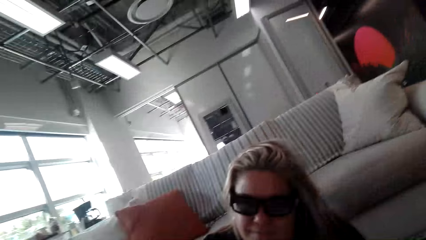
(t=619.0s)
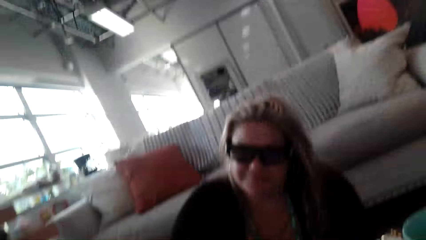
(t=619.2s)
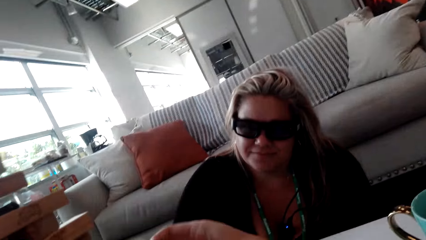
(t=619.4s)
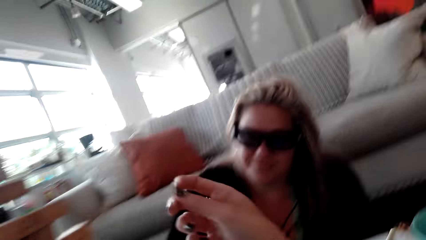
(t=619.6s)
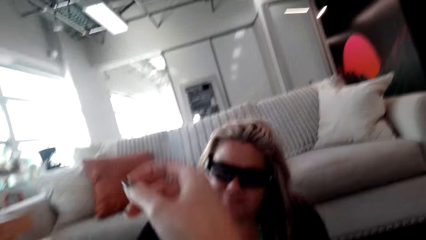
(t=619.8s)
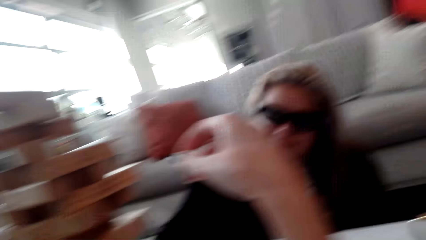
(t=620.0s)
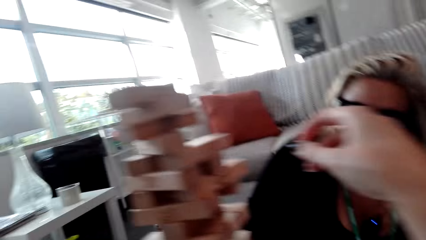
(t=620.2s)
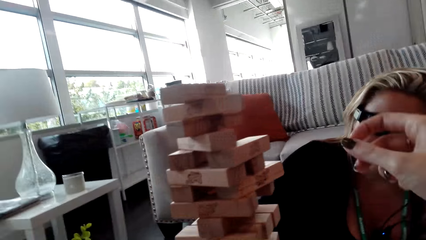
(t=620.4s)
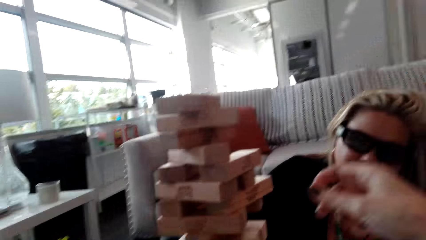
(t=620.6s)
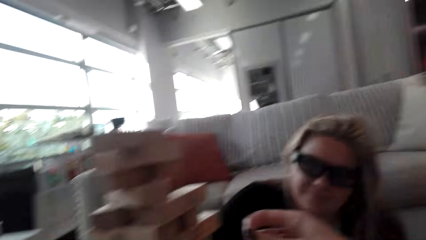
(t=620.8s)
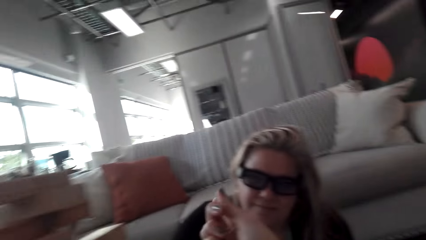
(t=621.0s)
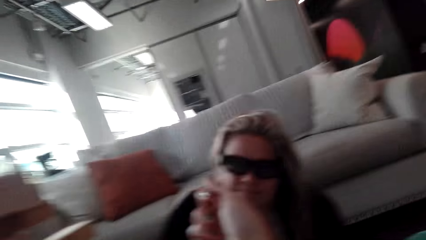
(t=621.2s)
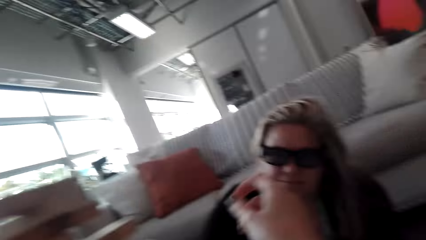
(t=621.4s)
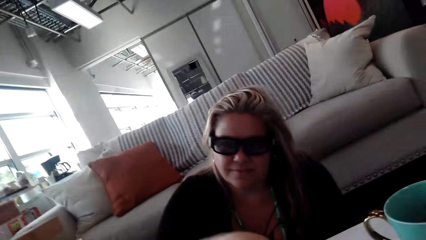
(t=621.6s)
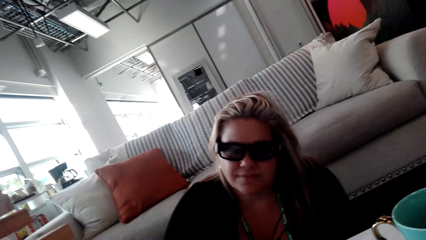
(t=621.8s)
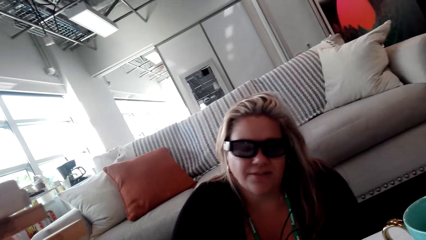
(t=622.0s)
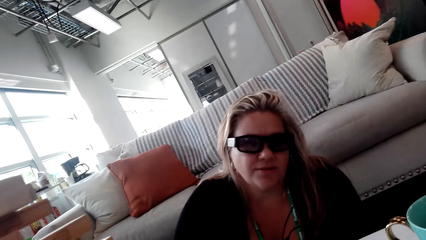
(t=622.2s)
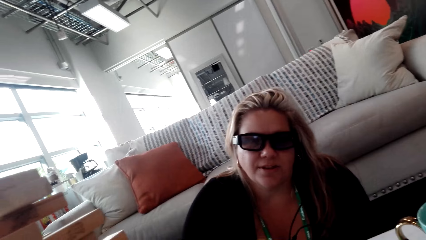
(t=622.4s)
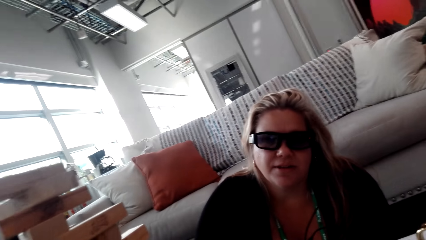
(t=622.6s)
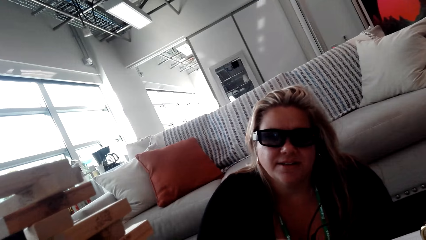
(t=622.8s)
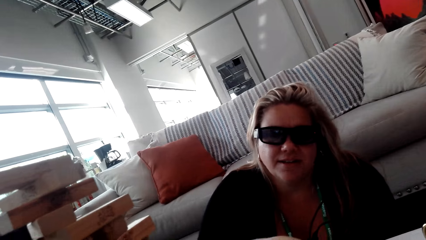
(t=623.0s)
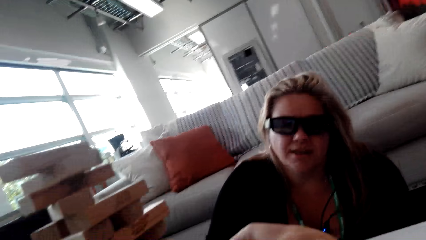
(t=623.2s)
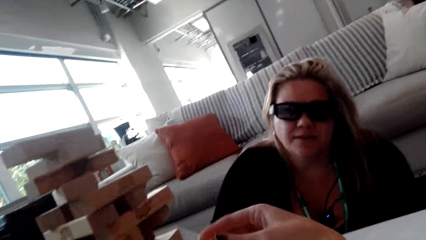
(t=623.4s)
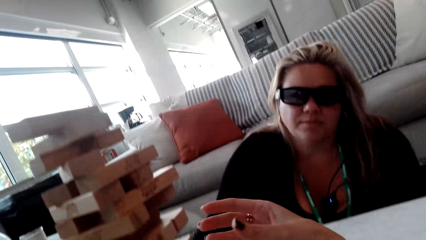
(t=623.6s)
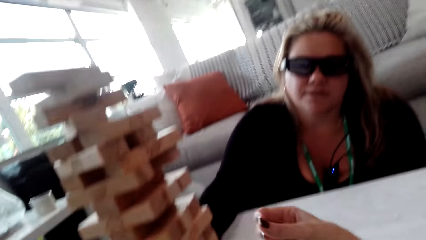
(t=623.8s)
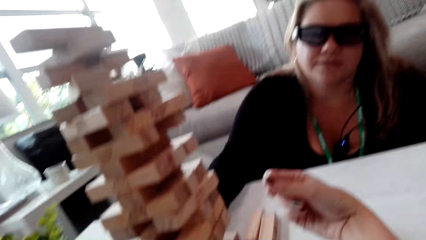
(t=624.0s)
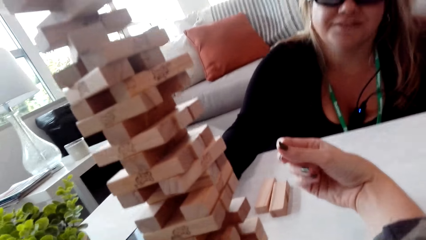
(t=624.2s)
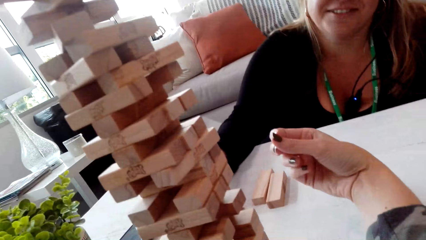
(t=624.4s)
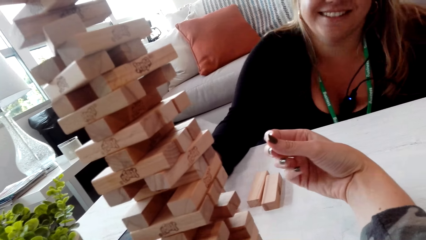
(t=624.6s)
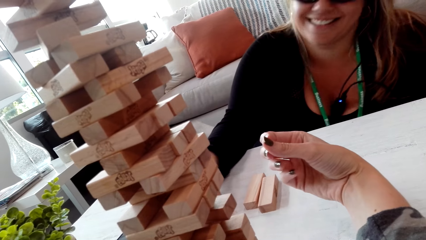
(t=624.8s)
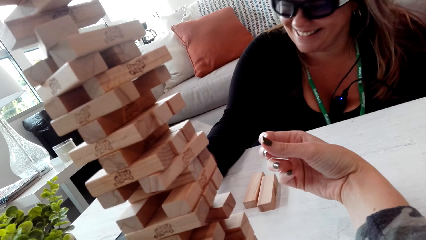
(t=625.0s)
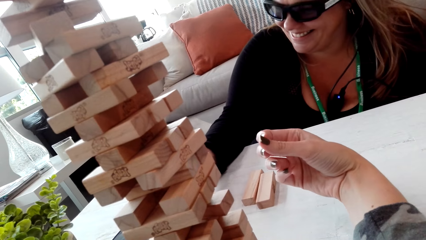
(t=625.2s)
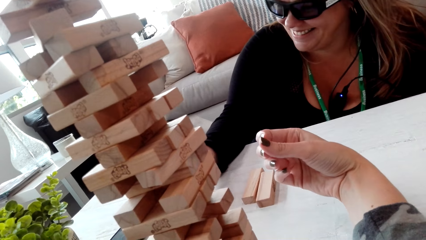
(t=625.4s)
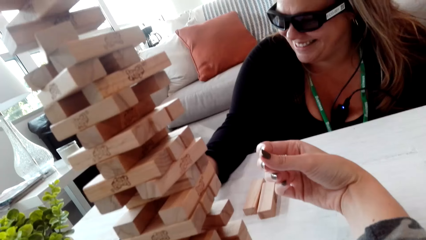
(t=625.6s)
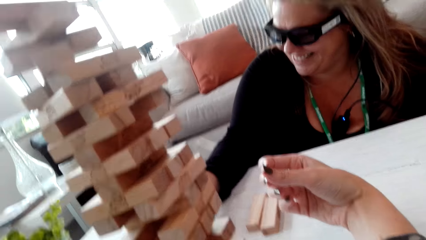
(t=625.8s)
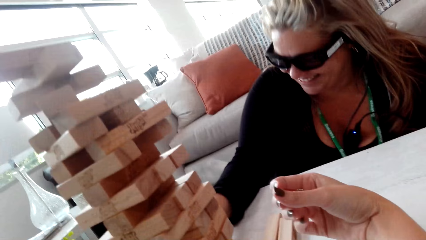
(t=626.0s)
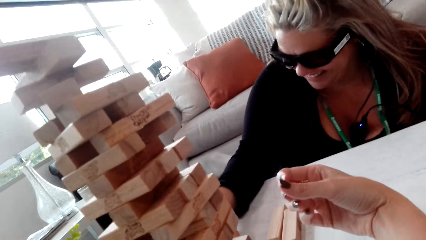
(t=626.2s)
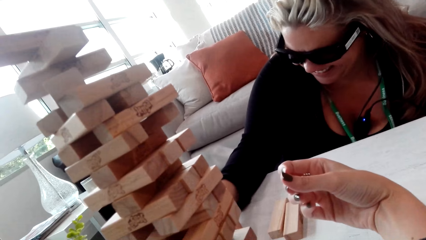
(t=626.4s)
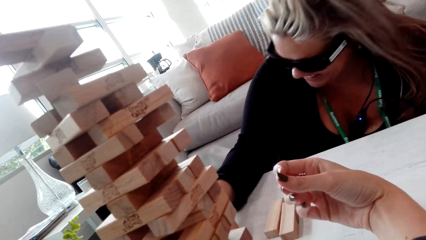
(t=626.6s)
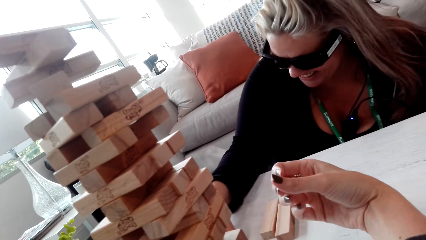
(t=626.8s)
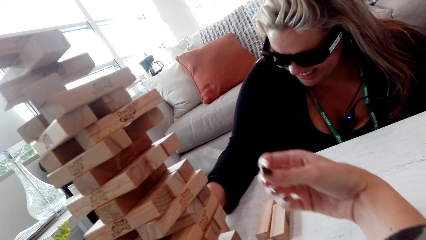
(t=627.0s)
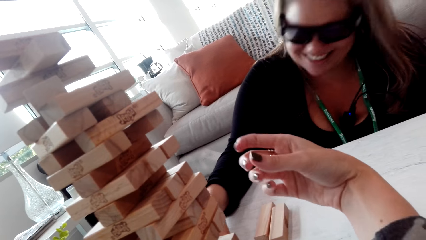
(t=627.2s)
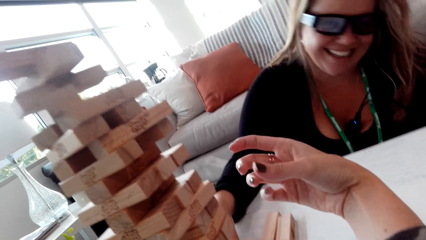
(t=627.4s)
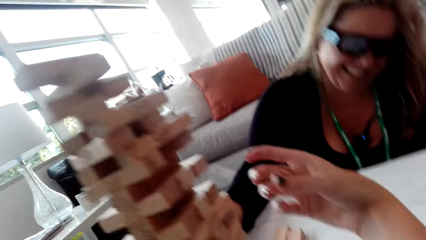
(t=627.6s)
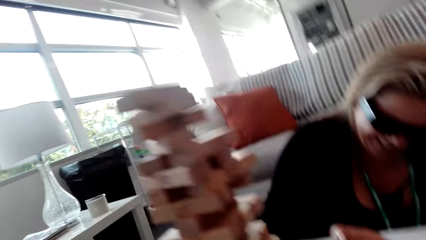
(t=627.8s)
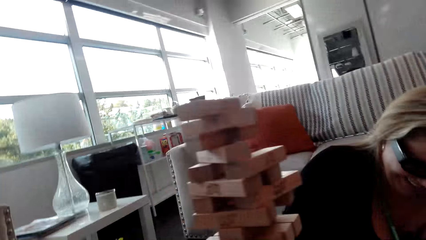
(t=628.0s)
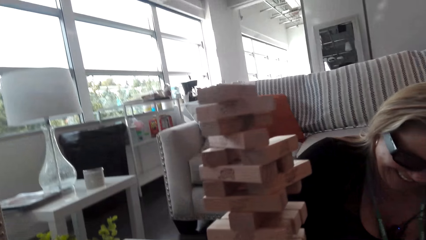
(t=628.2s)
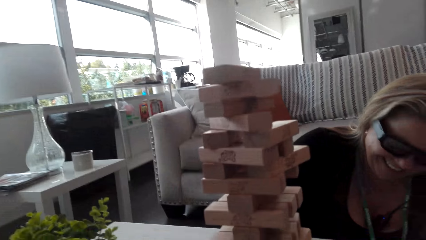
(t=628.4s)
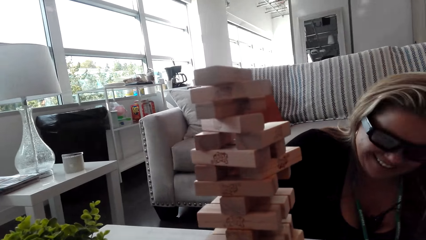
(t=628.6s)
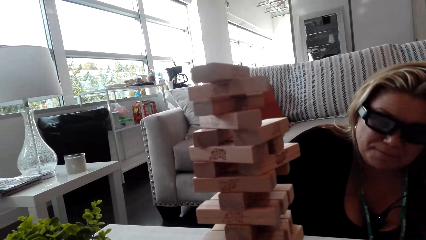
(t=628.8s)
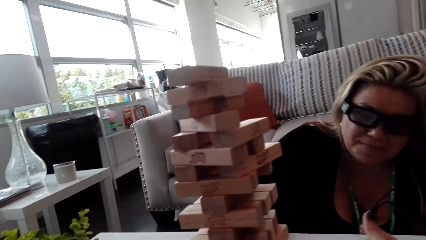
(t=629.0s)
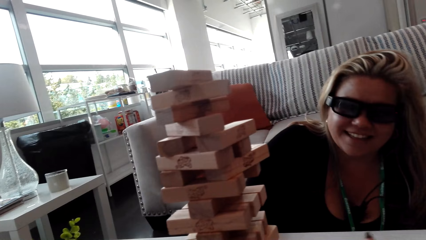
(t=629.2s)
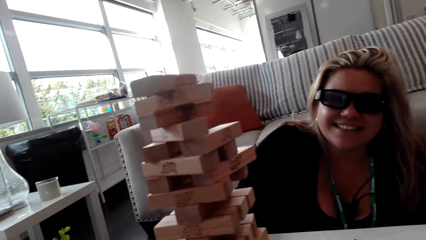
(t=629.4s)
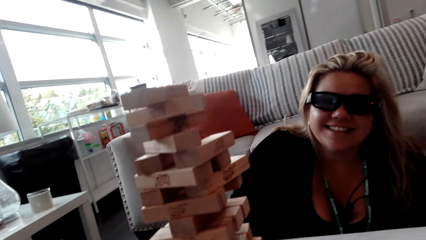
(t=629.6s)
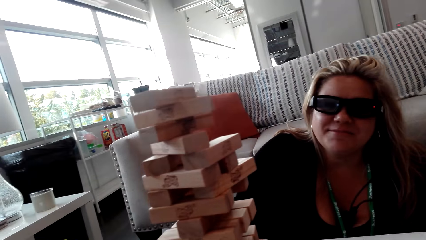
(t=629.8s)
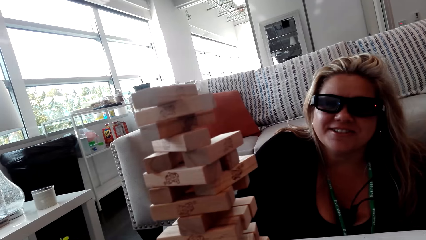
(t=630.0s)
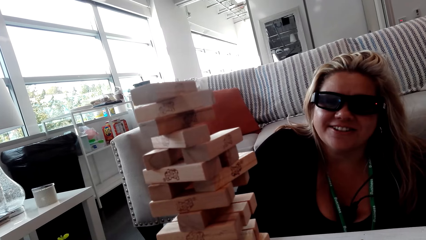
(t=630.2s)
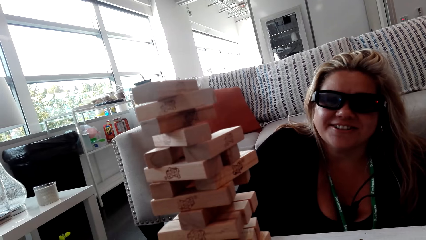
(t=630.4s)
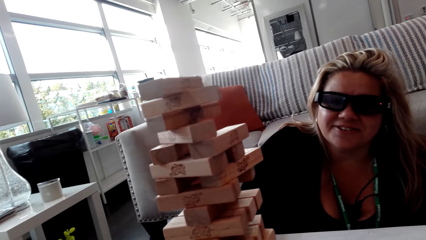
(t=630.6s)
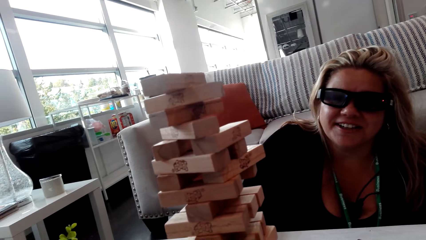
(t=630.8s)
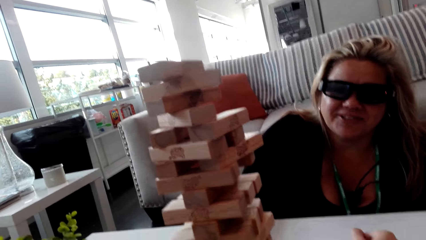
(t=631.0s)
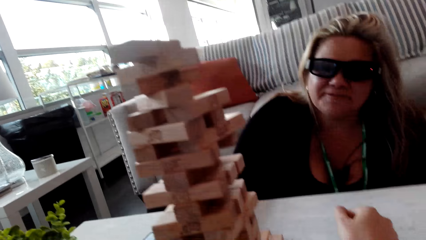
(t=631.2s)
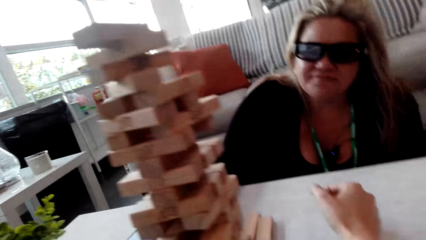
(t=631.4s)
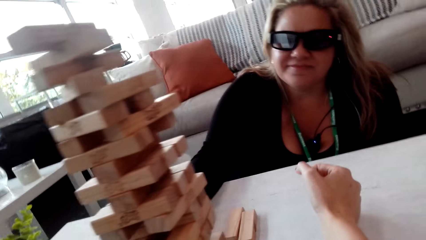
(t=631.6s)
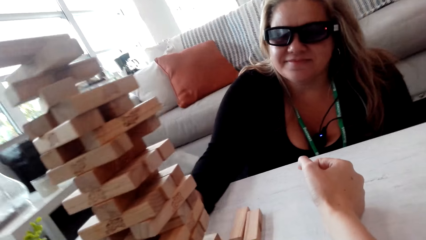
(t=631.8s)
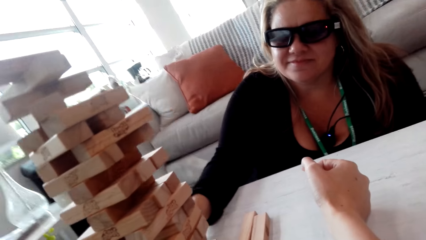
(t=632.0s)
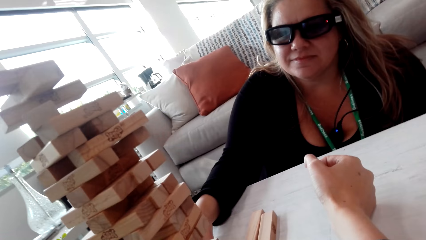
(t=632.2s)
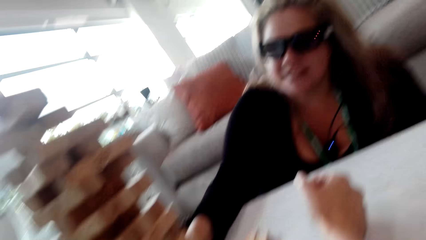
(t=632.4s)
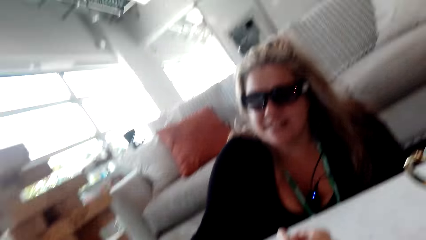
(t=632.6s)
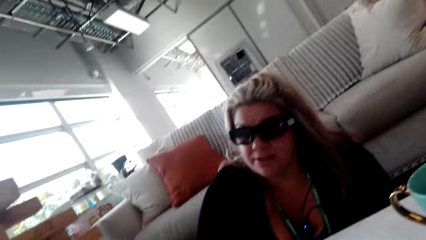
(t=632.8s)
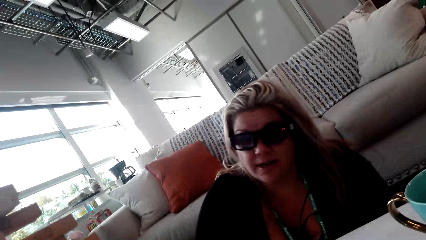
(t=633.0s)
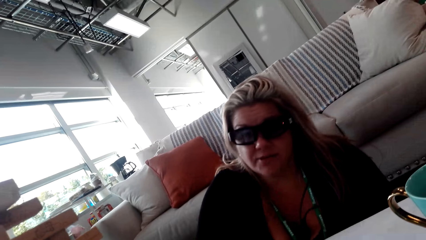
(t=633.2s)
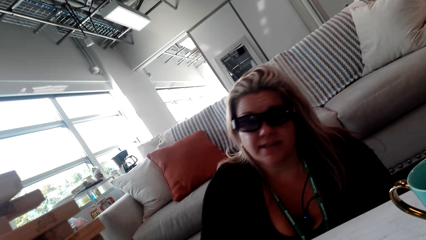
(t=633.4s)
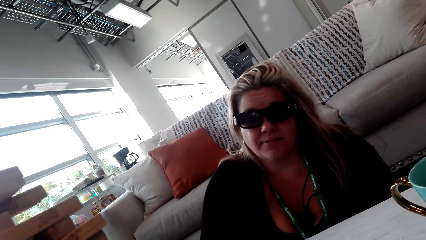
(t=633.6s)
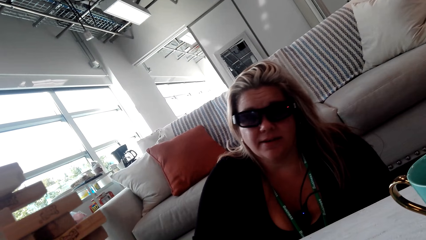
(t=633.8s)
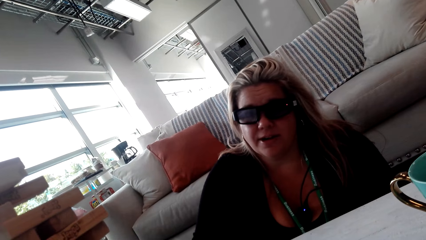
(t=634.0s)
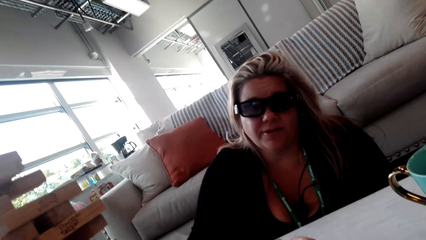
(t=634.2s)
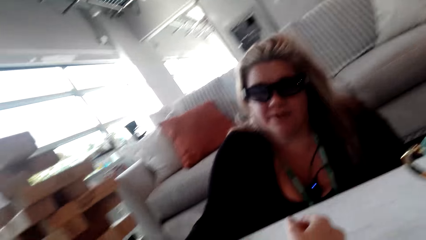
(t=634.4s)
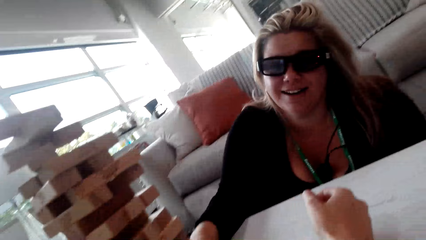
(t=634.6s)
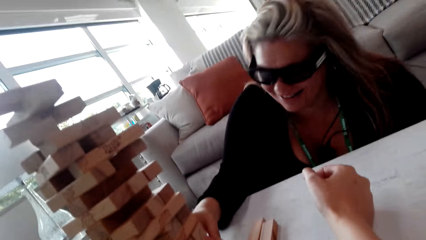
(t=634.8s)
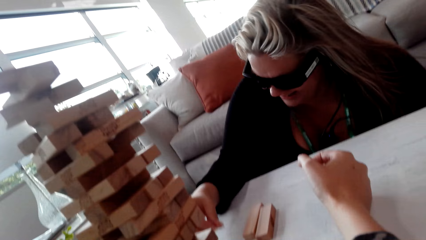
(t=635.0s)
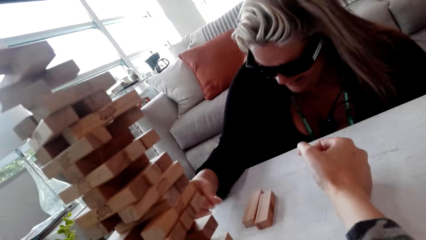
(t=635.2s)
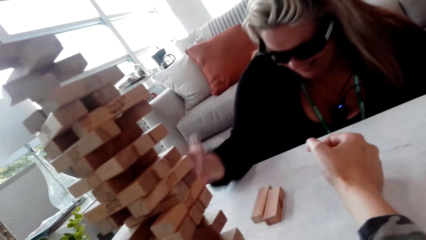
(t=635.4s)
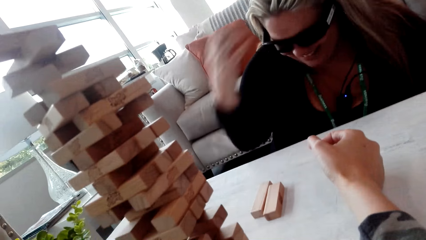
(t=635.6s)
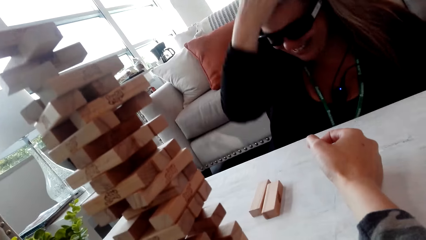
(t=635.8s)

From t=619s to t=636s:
A woman talks to the camera wearer. The camera wearer looks at the jenga game. They talk to the woman. They look at the jenga game. The woman talks to the camera wearer.
